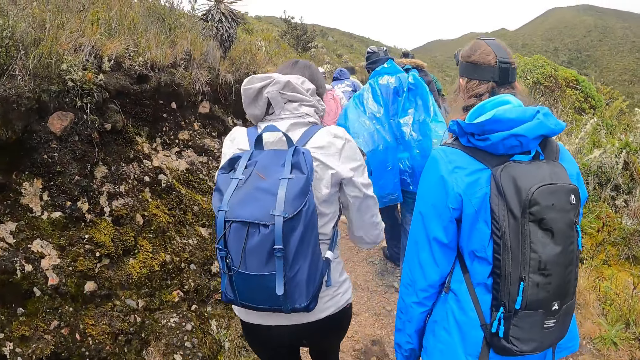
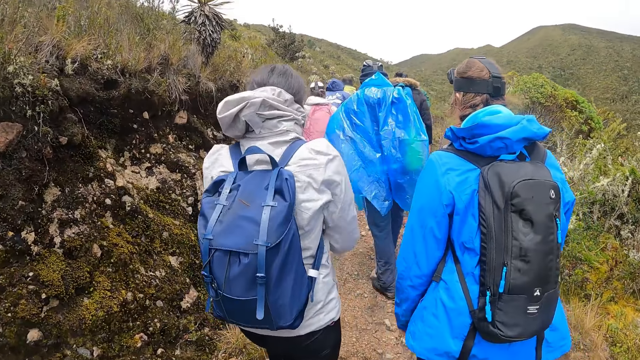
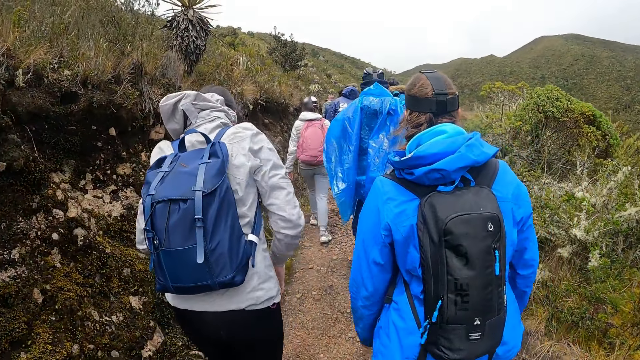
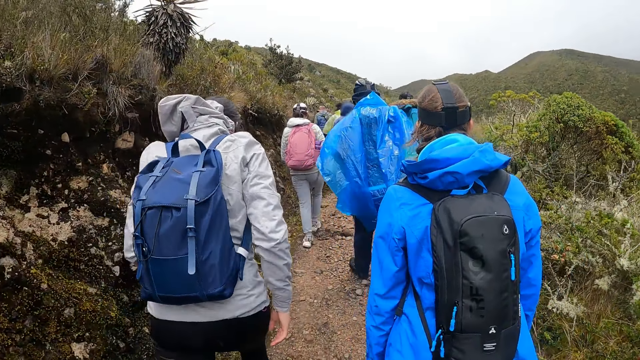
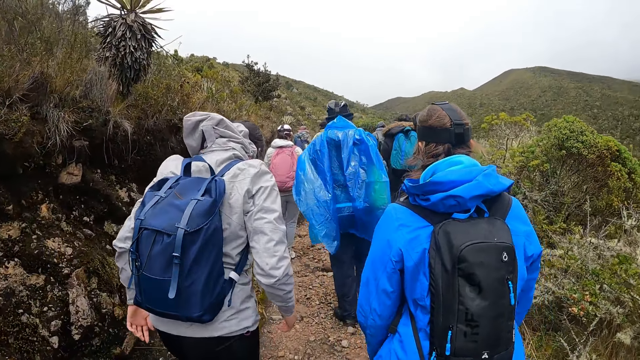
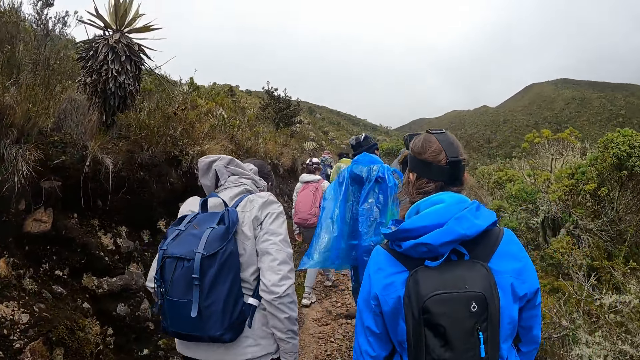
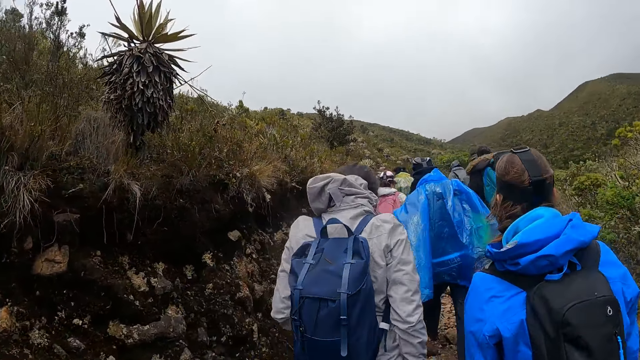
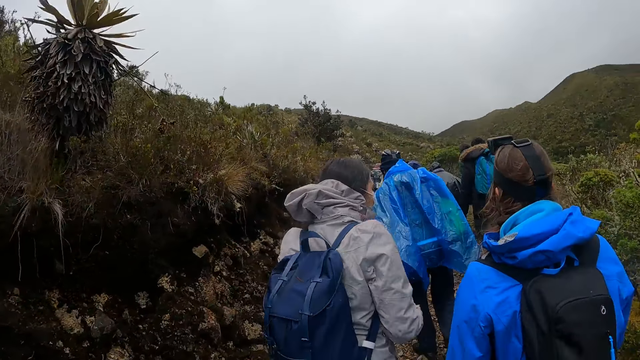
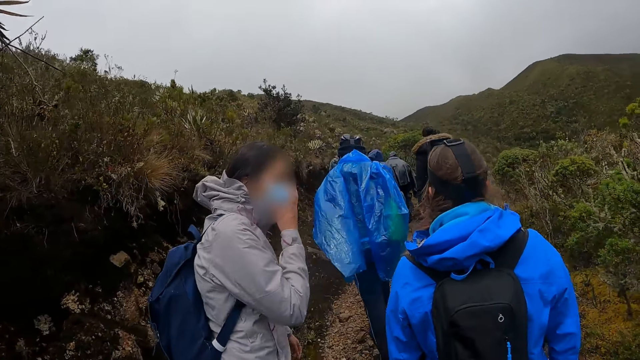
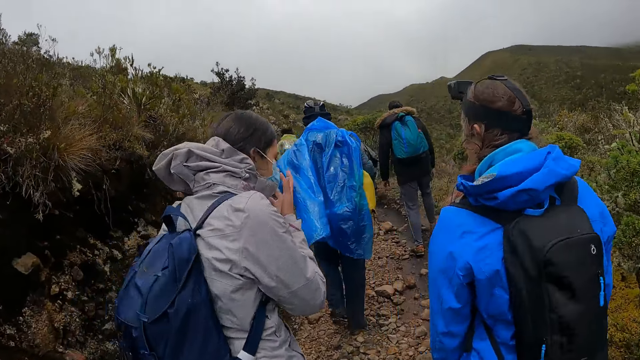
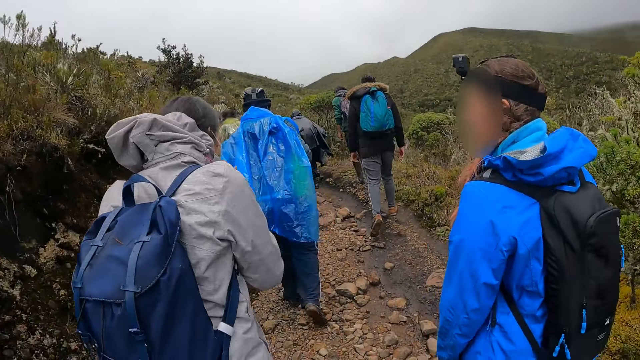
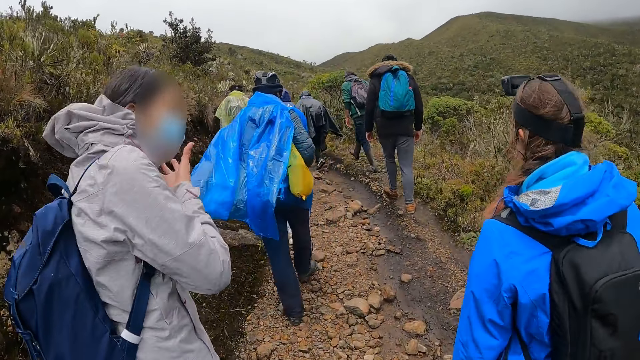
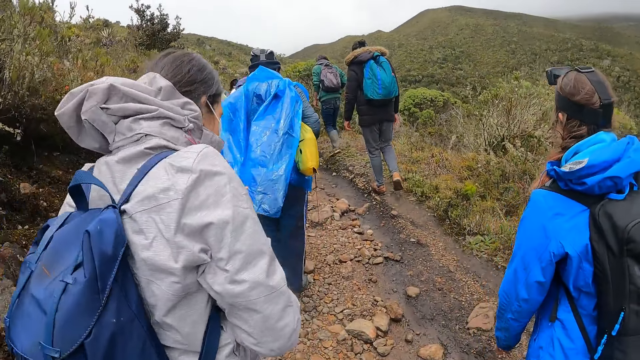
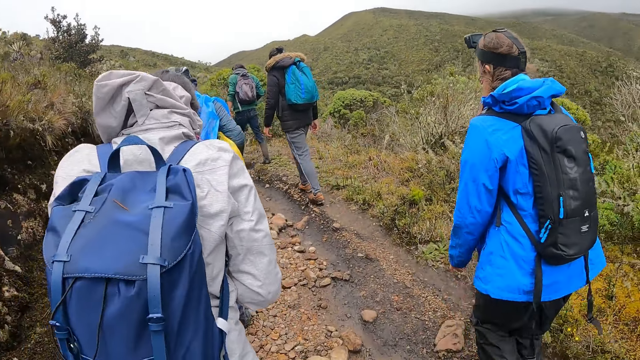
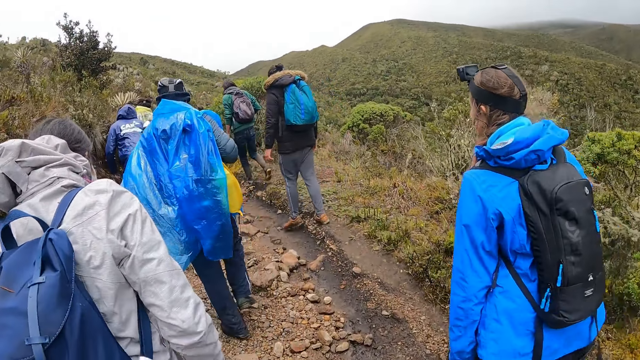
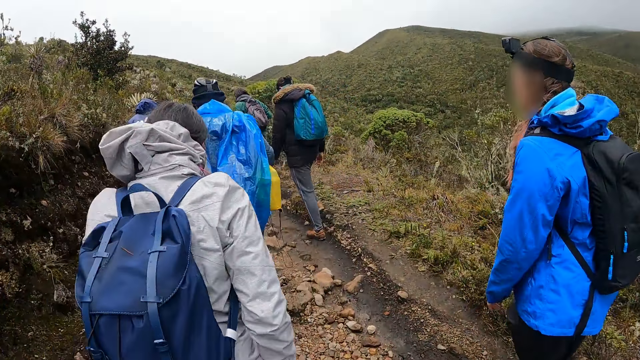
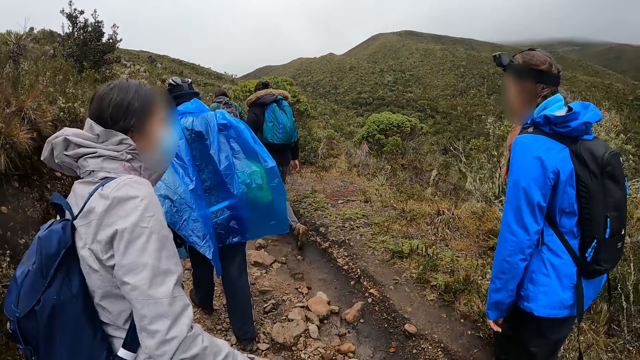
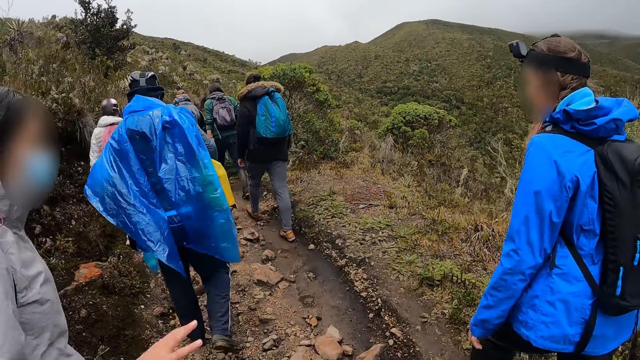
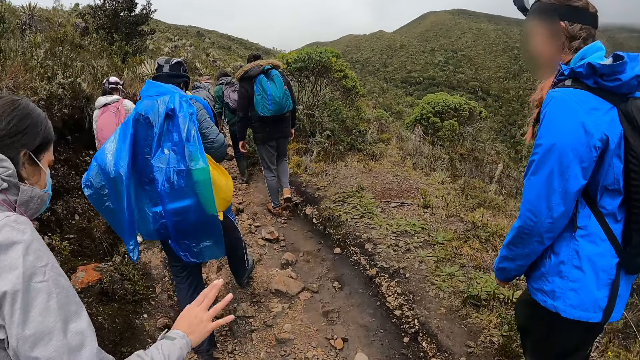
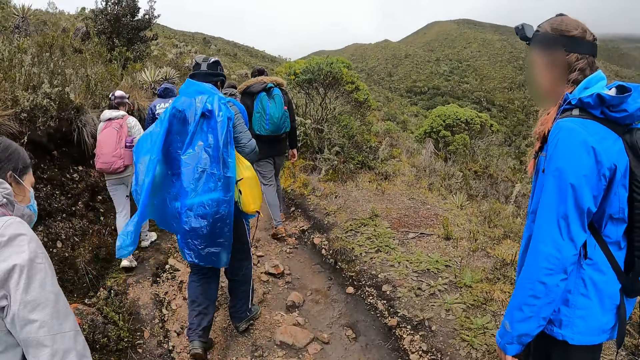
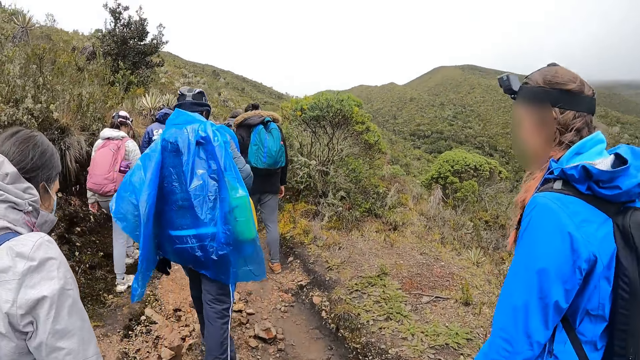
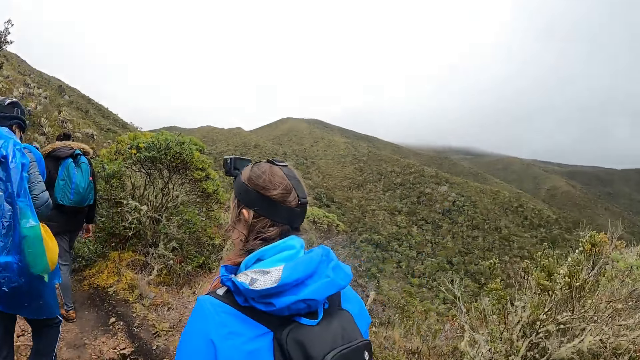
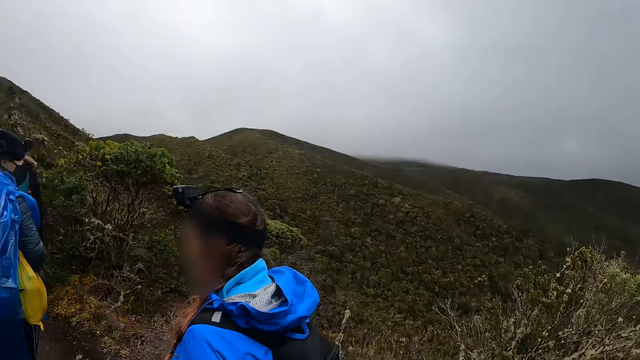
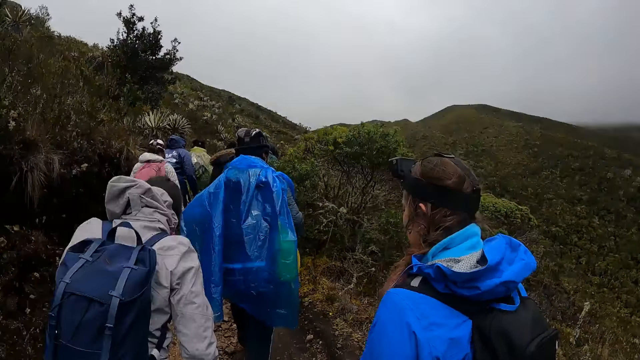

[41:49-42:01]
The camera wearer walks around the mountain. A woman talks to another woman.

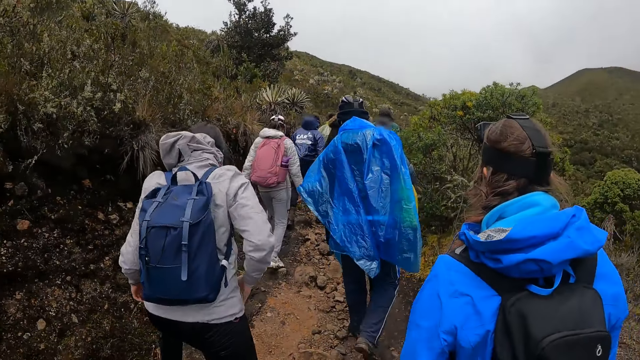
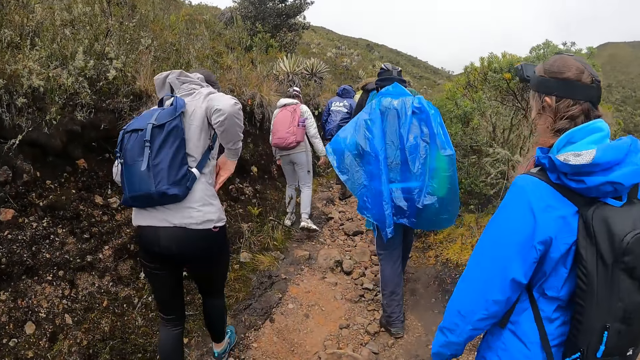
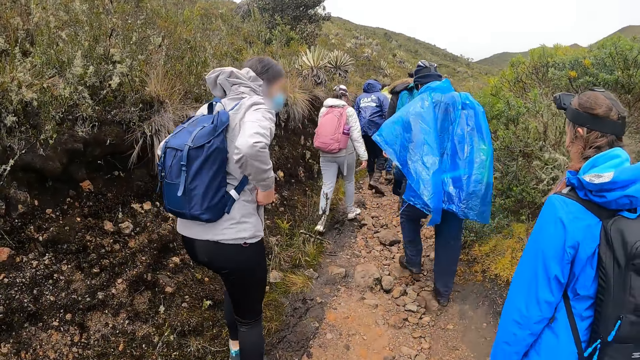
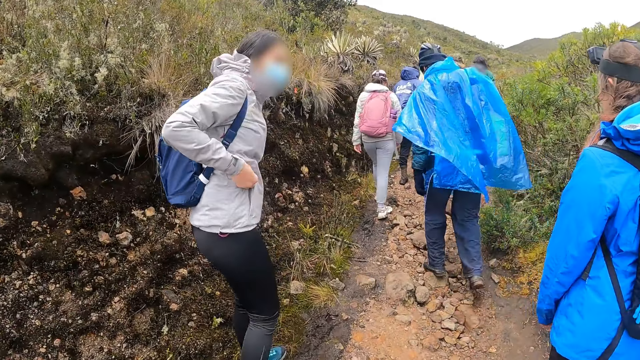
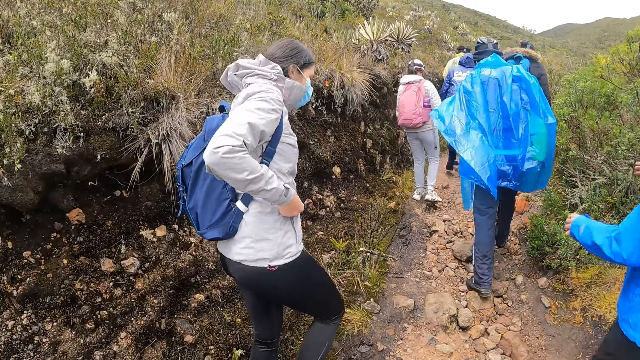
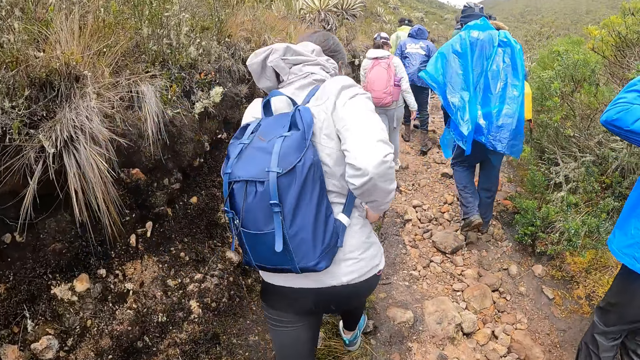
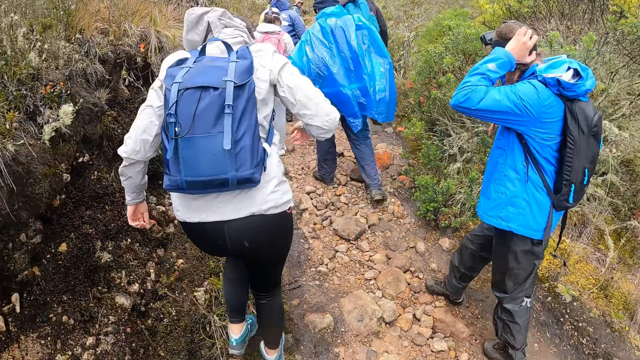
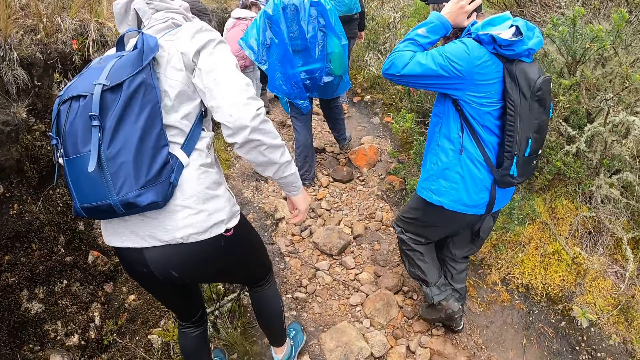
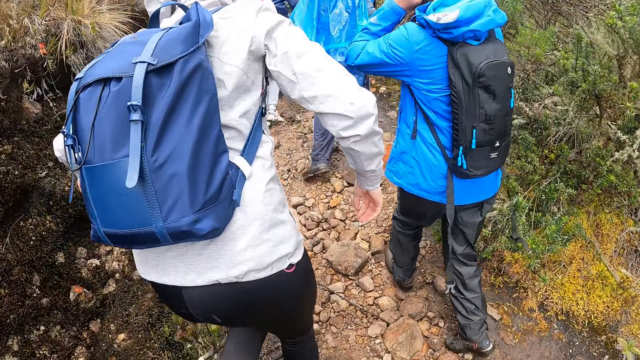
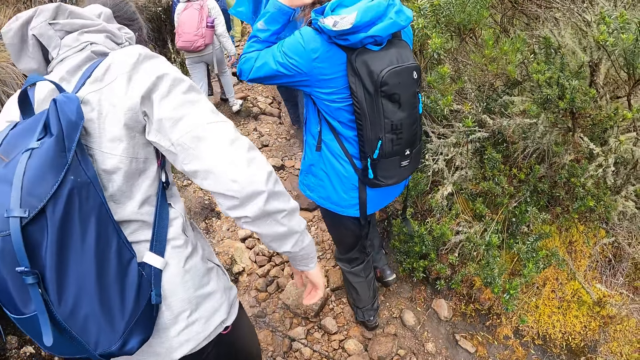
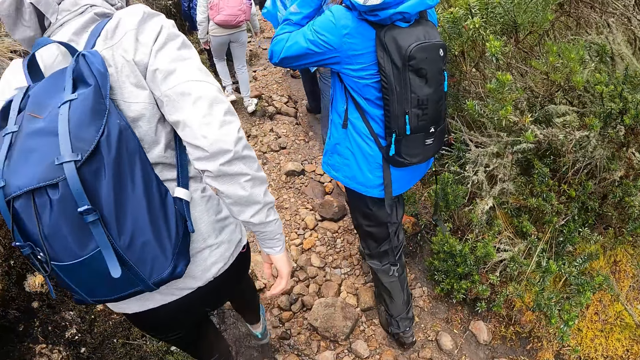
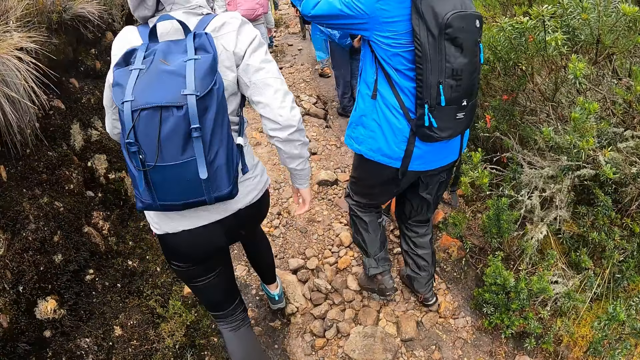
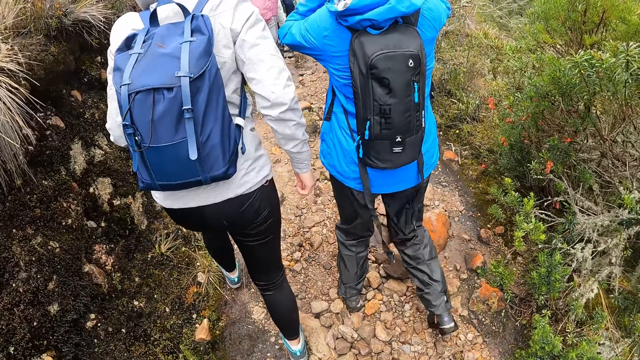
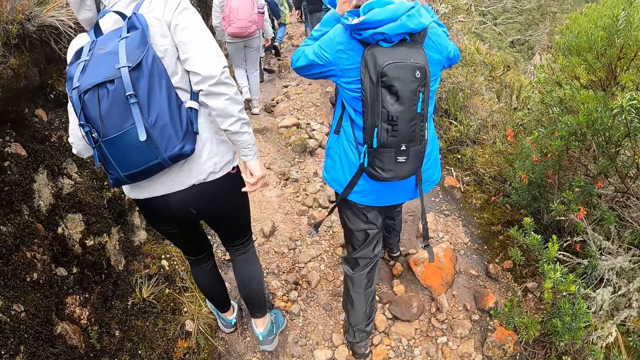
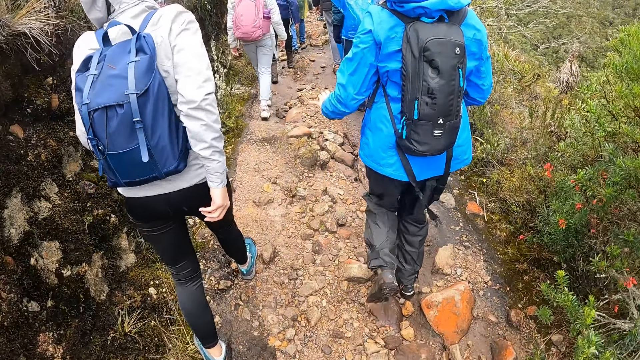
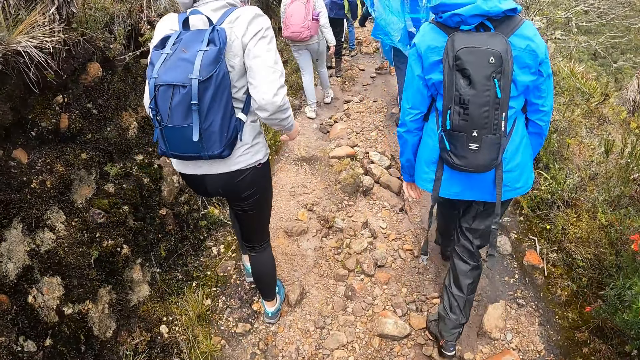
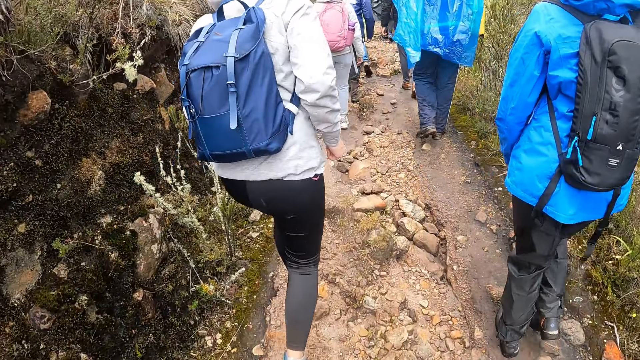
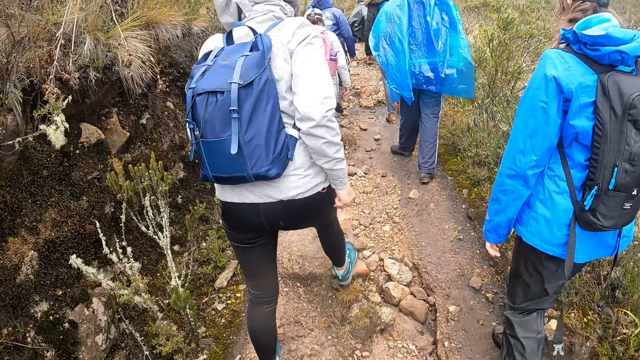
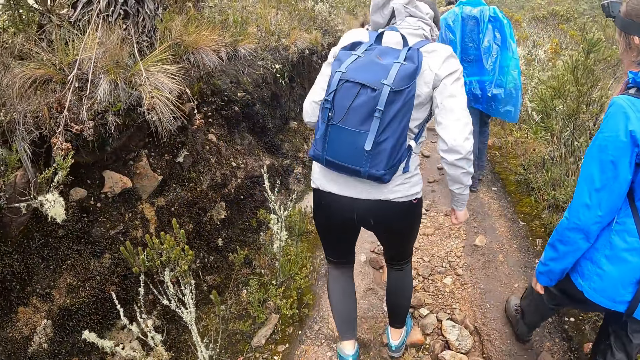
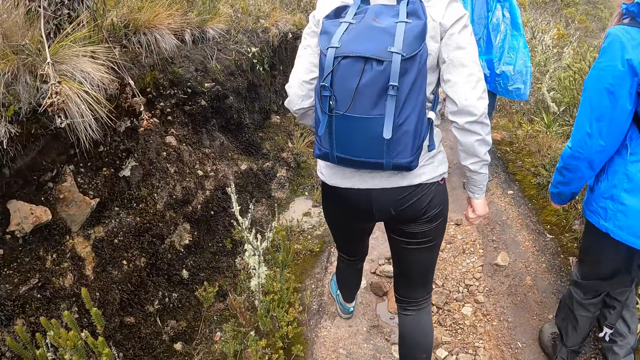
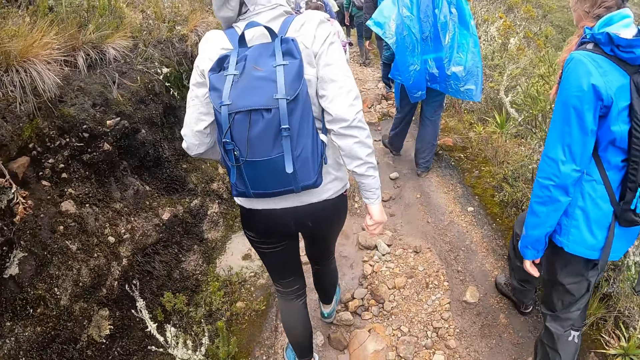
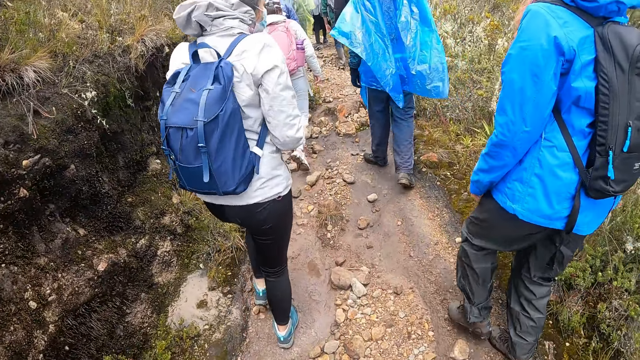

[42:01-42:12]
A woman touches the hair. The camera wearer walks around the mountain.
